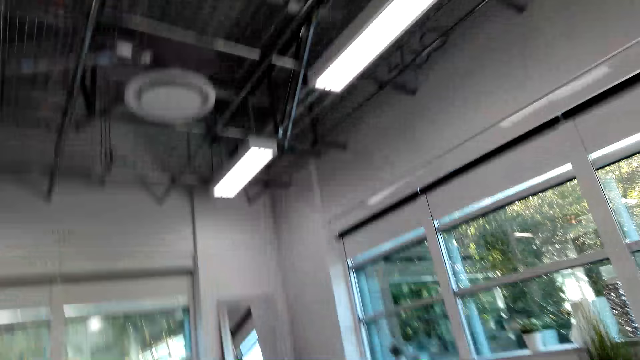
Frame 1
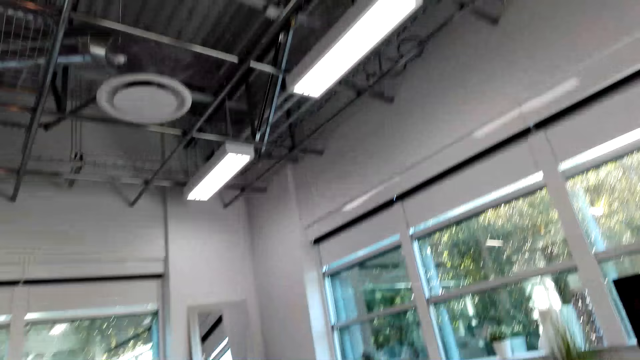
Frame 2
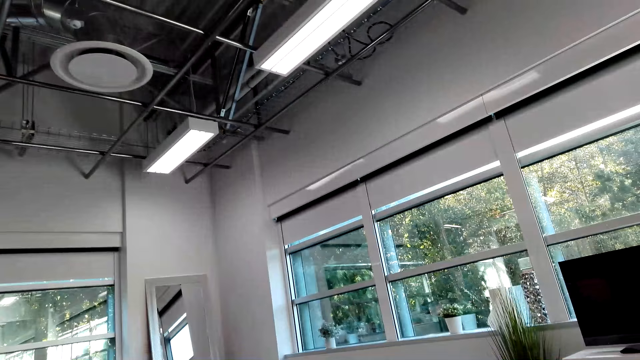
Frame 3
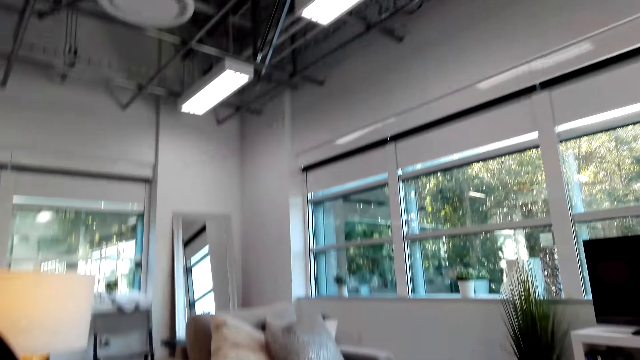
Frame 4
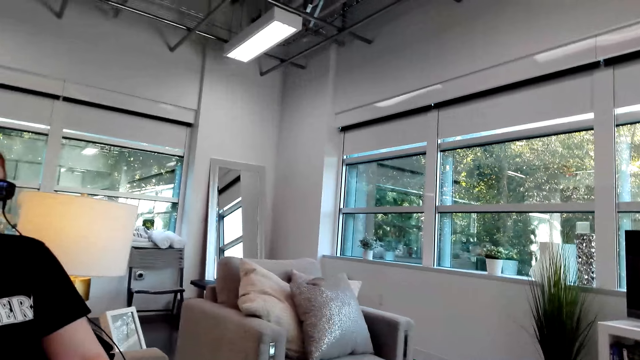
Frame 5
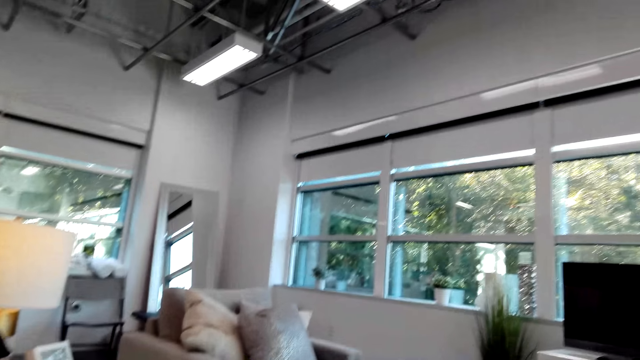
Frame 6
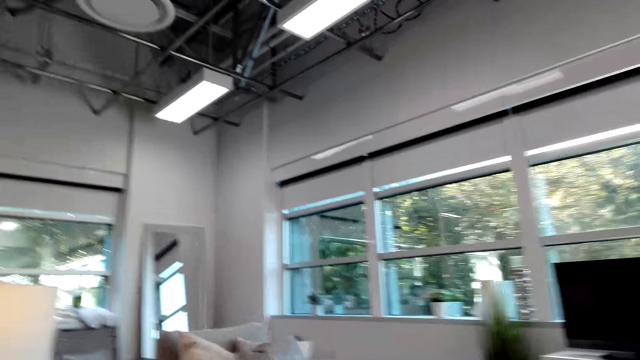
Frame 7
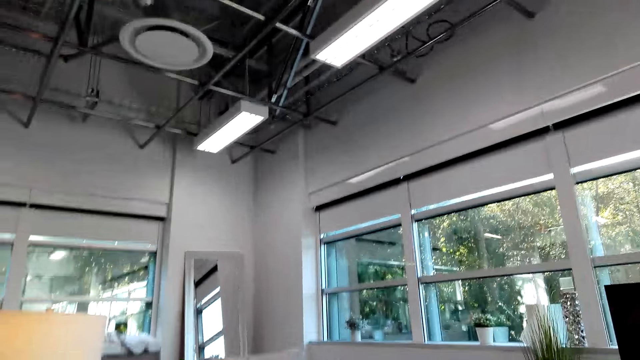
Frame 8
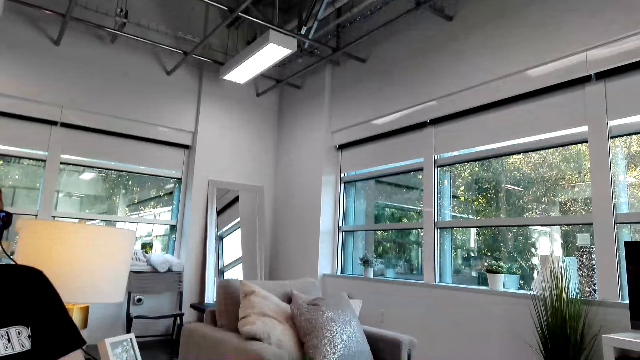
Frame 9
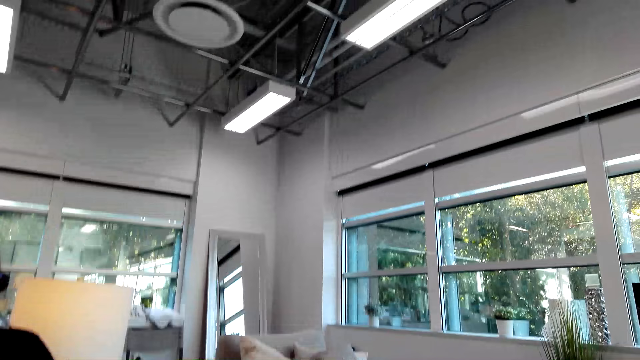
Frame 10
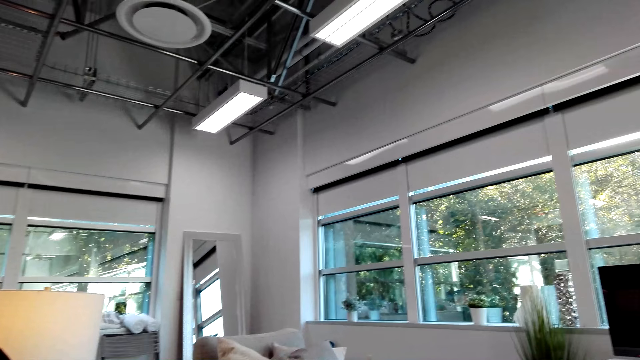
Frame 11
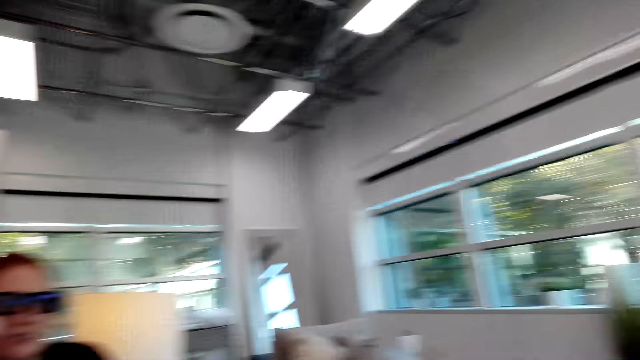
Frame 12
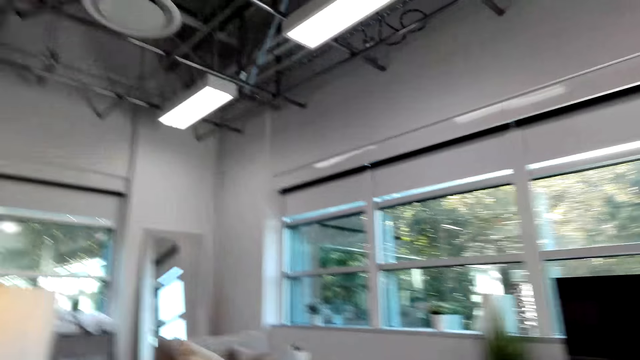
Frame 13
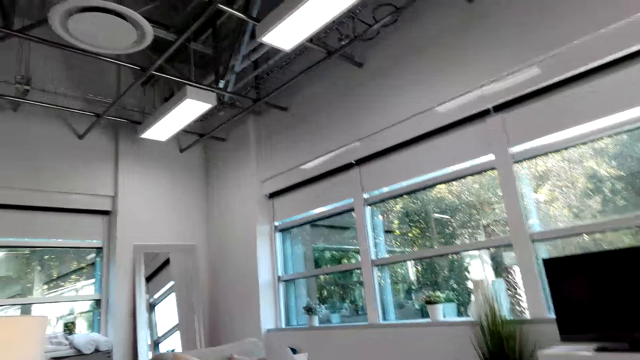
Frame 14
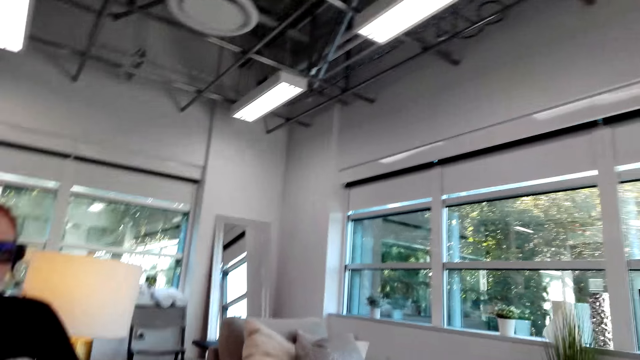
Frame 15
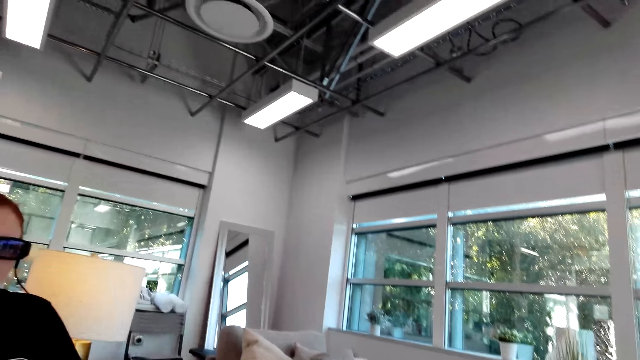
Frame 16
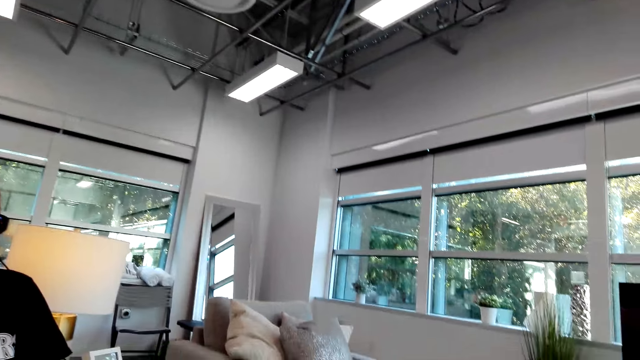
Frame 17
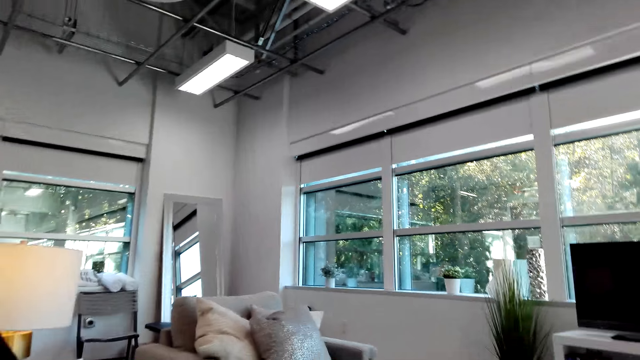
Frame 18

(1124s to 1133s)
The camera wearer looks aside.

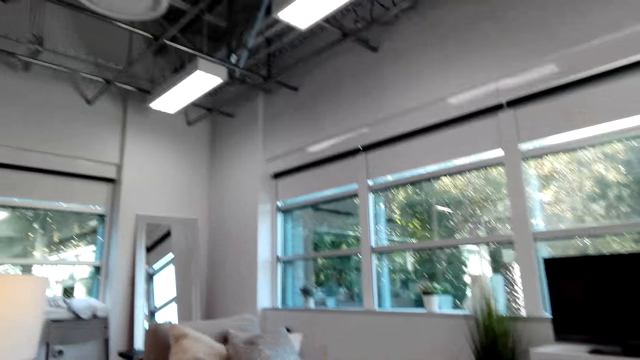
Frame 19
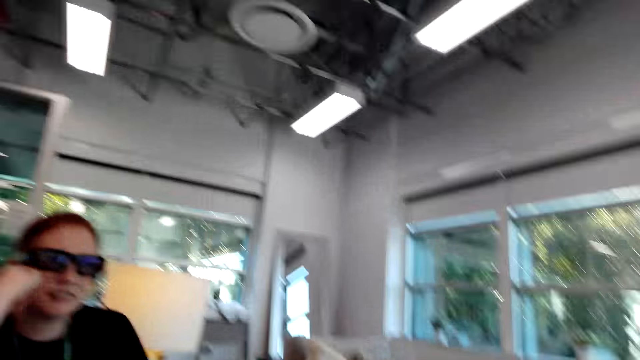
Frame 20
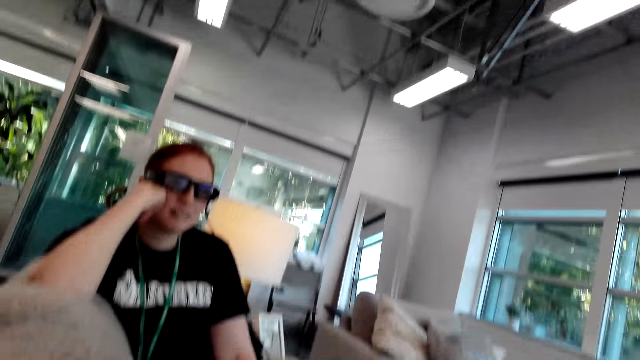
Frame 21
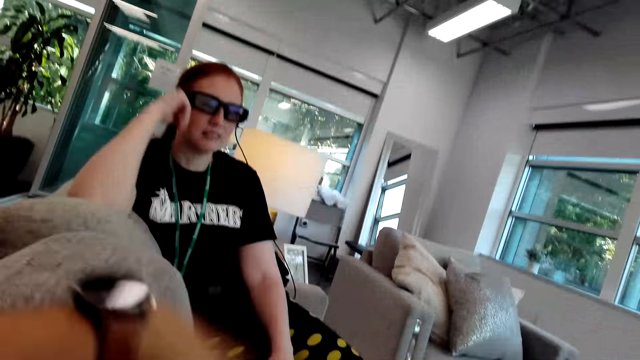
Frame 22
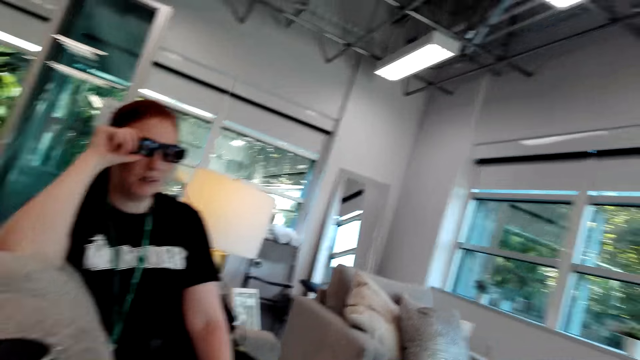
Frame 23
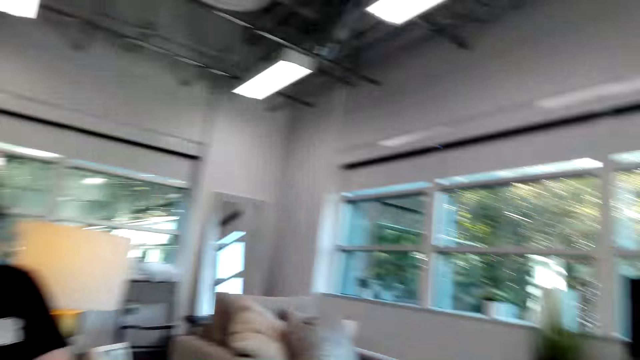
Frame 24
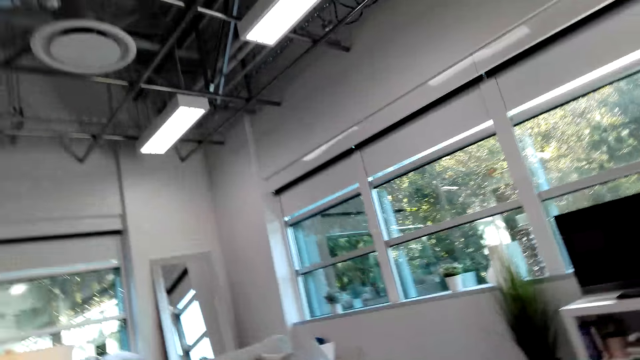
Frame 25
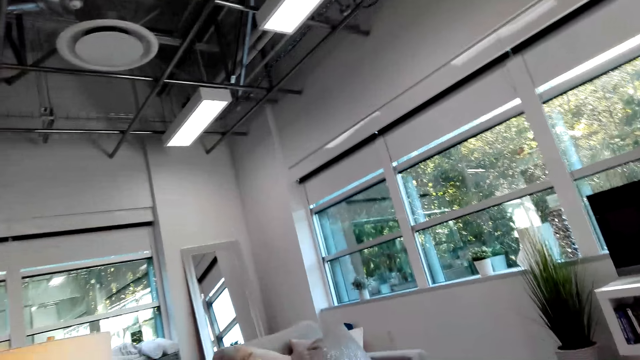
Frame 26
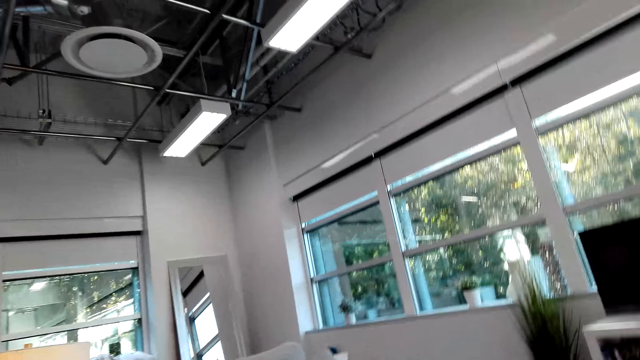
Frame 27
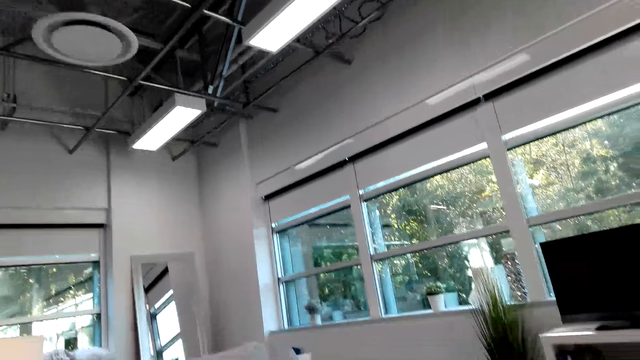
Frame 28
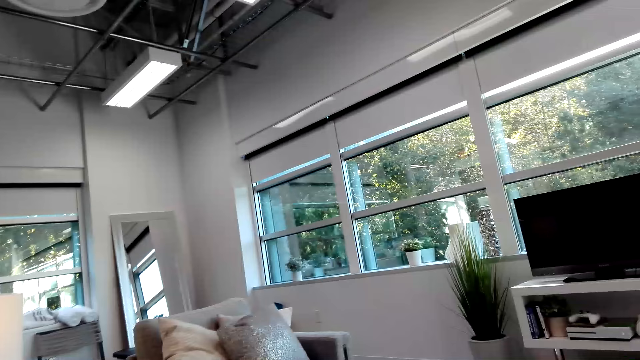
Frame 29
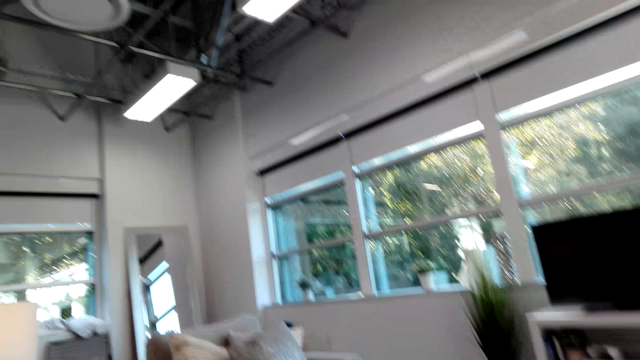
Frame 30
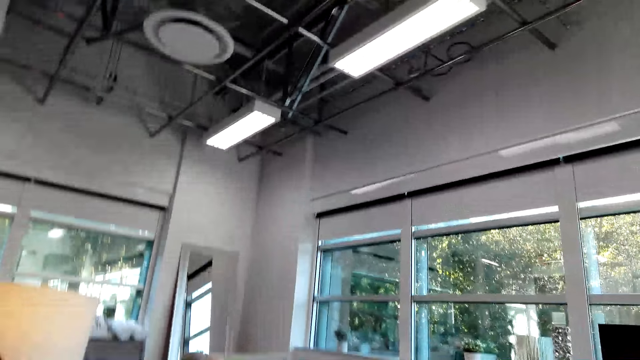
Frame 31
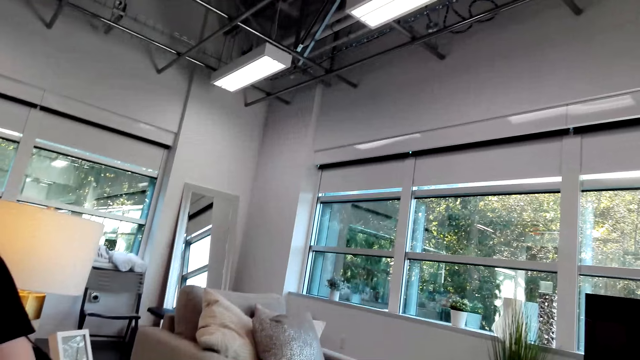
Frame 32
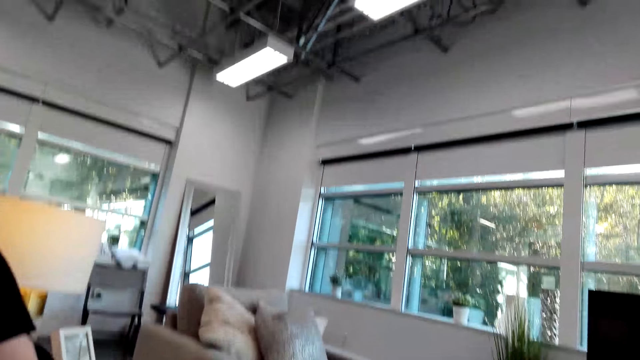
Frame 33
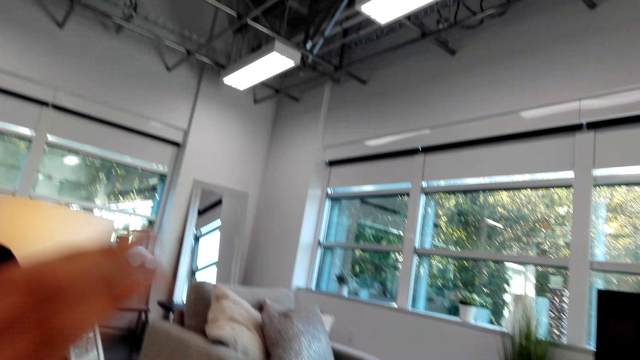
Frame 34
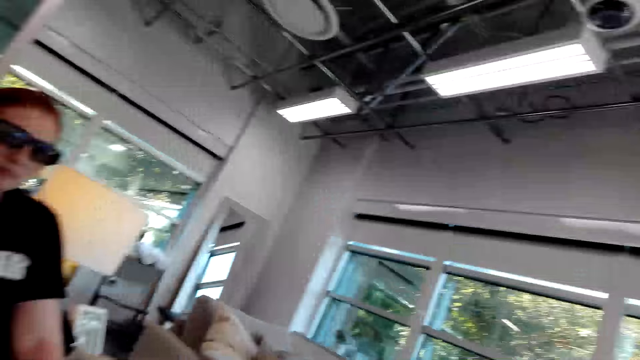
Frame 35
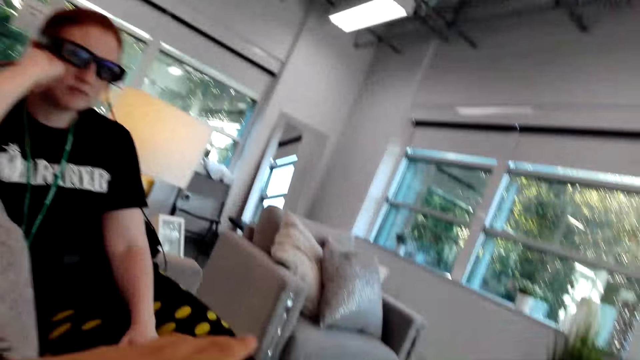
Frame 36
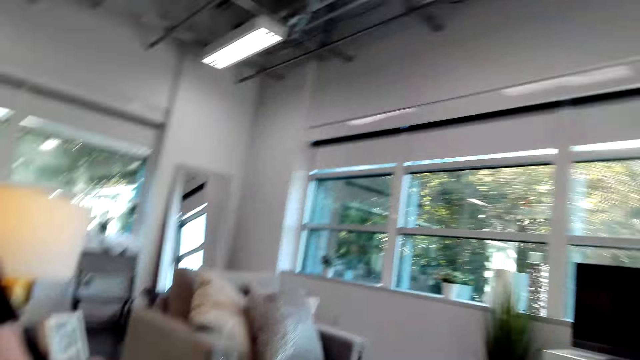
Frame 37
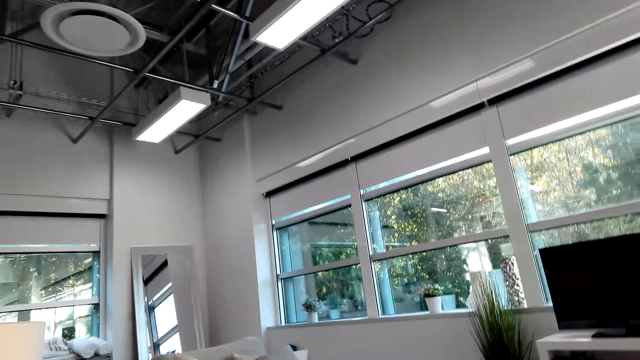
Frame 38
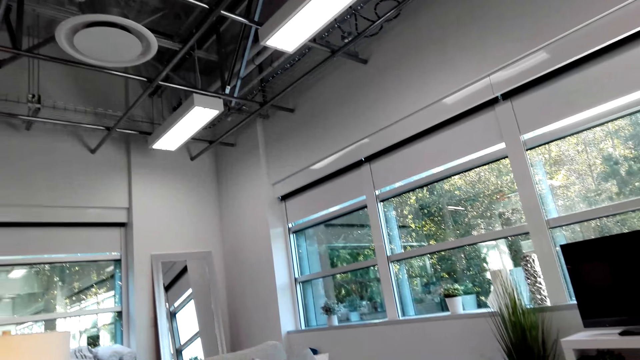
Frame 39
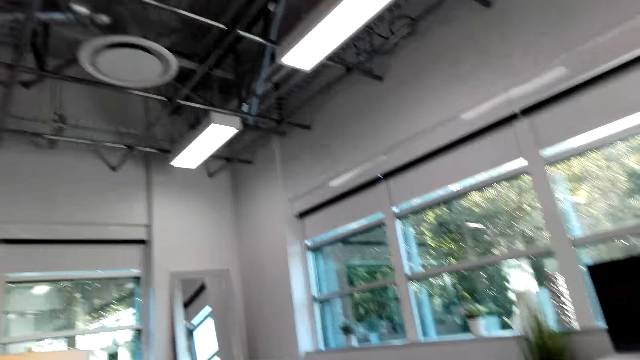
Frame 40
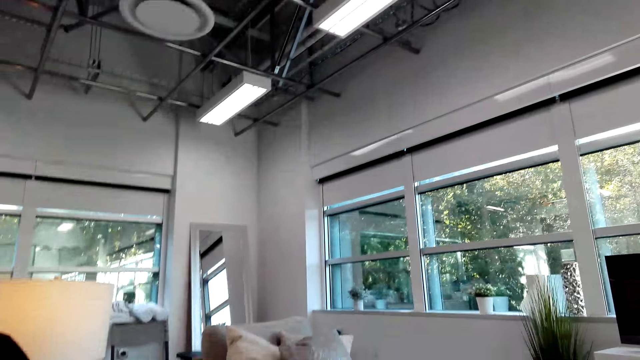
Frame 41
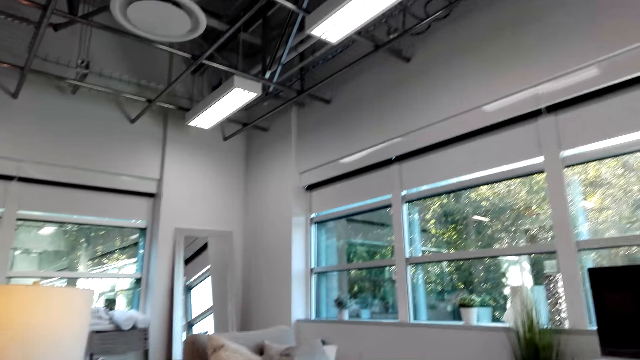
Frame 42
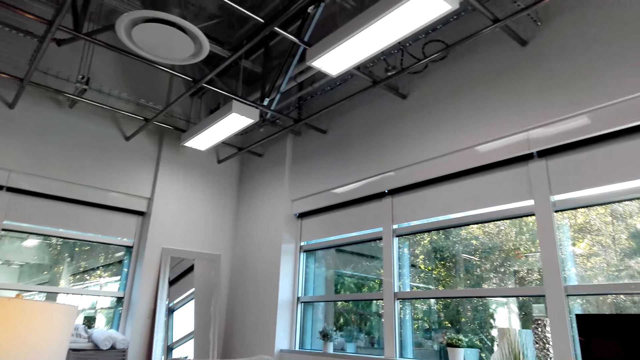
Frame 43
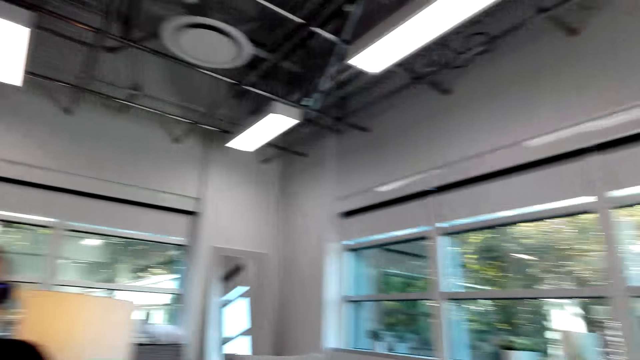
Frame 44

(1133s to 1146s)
The camera wearer moves the left hand. They look aside. They look at a person. They look aside.
